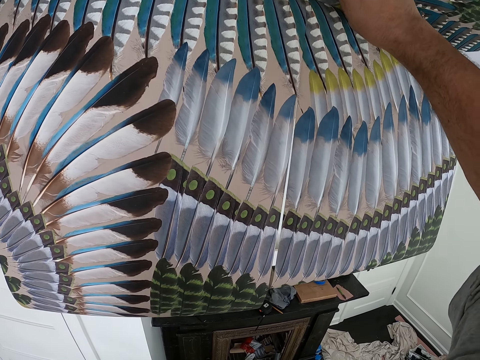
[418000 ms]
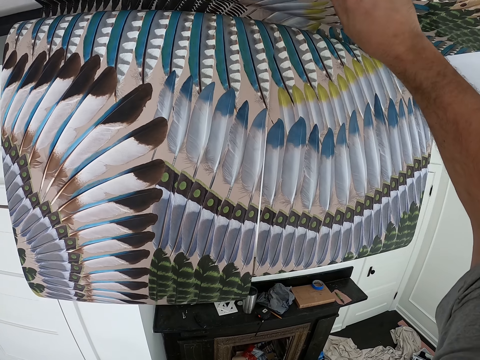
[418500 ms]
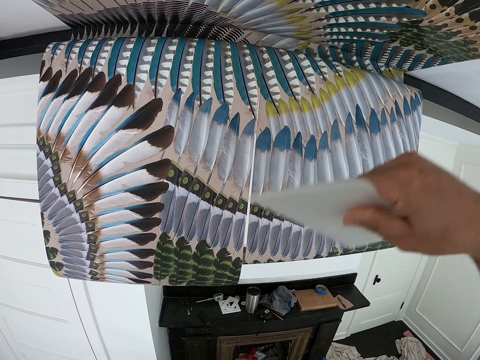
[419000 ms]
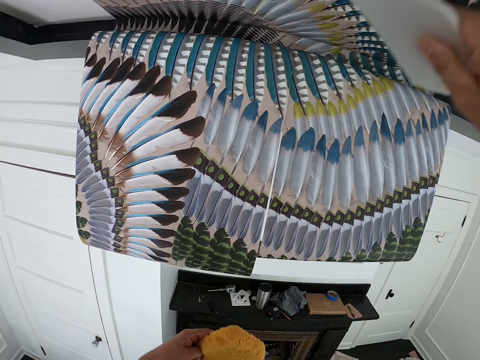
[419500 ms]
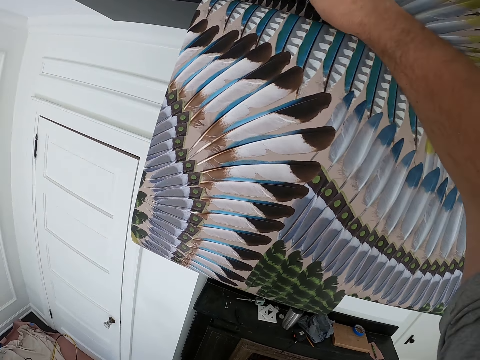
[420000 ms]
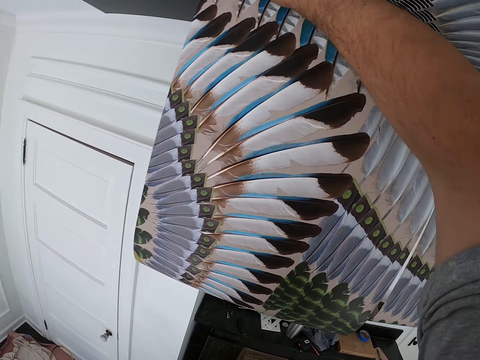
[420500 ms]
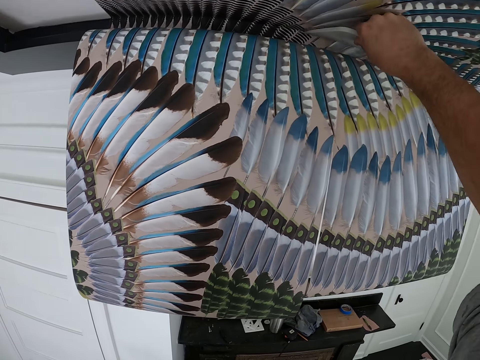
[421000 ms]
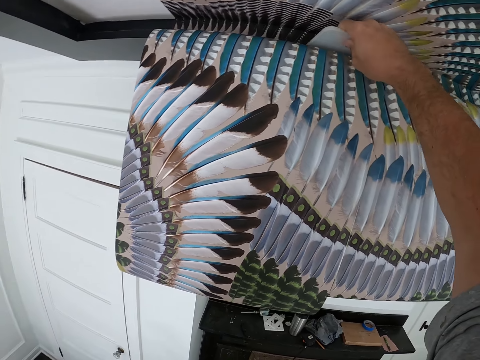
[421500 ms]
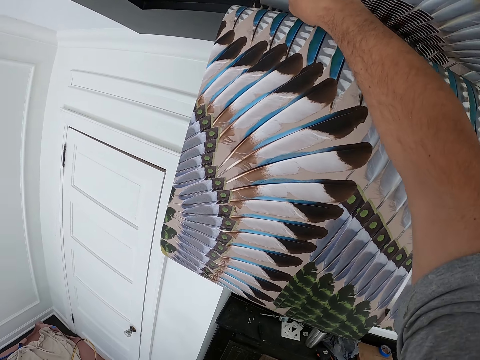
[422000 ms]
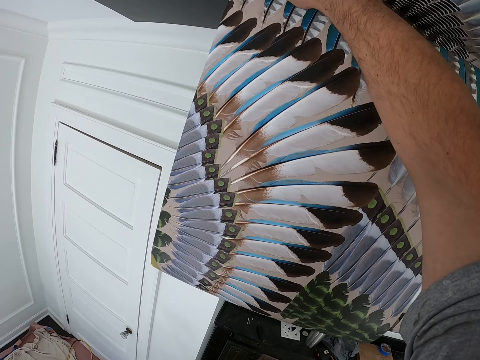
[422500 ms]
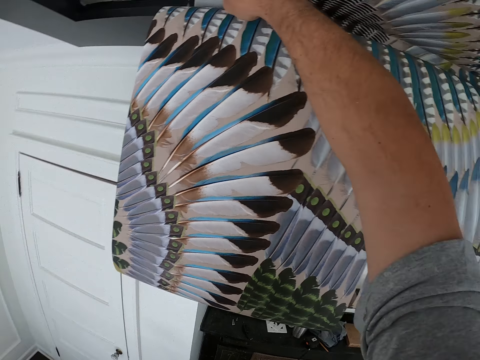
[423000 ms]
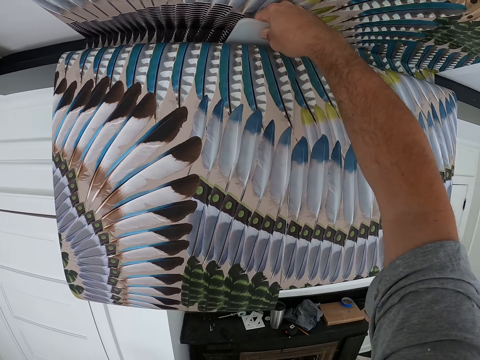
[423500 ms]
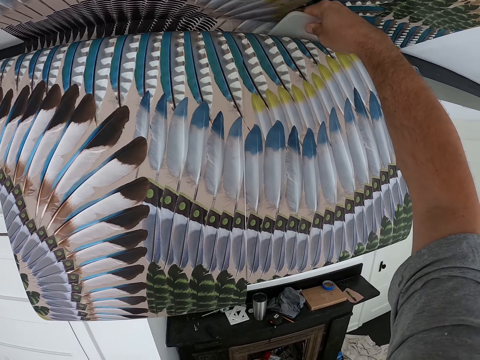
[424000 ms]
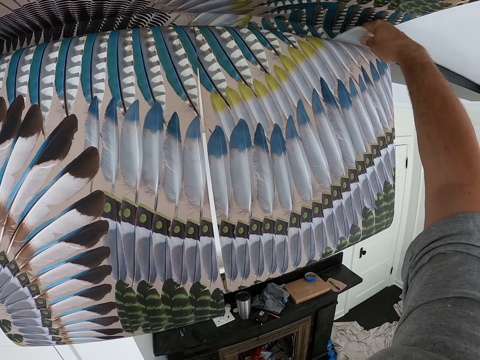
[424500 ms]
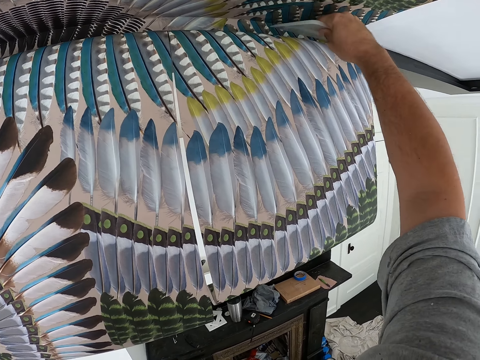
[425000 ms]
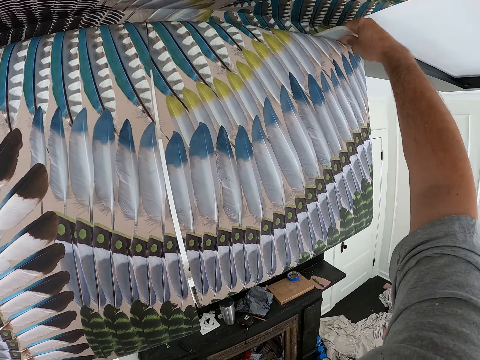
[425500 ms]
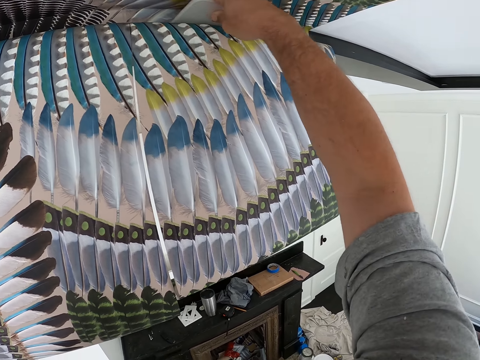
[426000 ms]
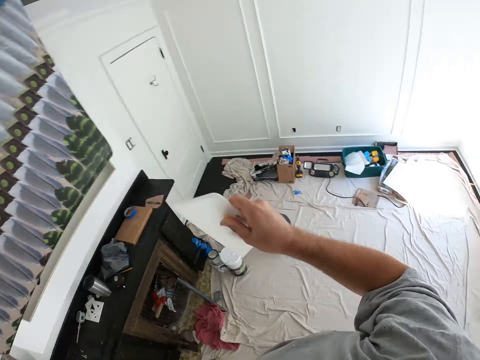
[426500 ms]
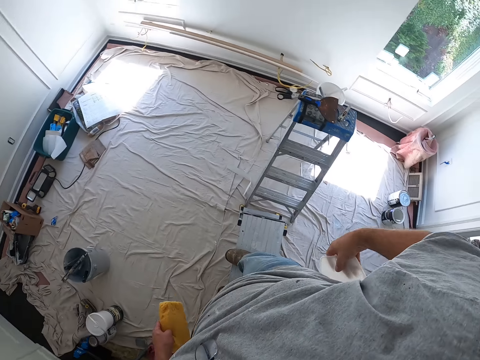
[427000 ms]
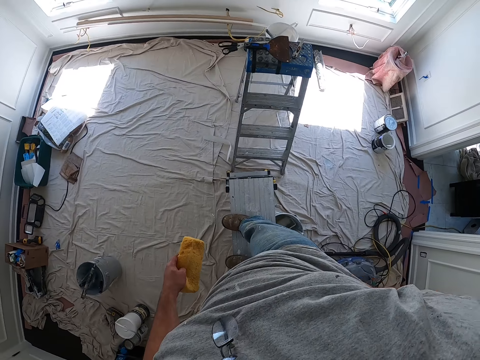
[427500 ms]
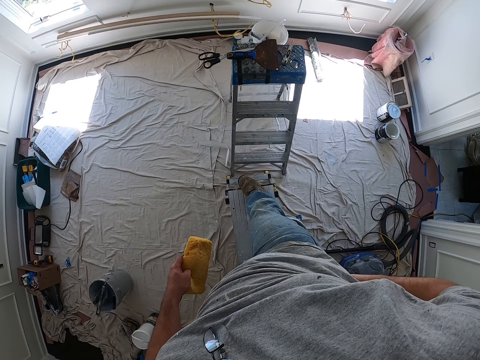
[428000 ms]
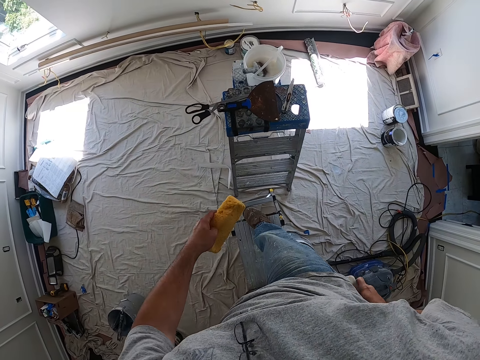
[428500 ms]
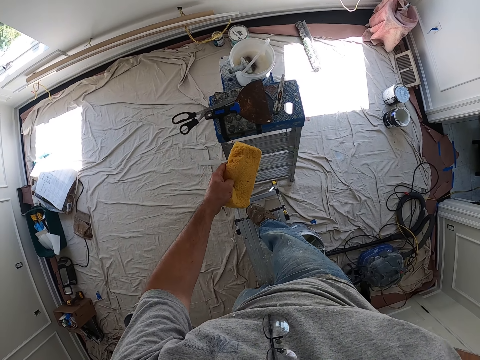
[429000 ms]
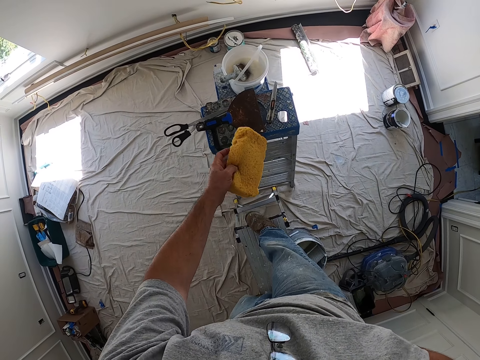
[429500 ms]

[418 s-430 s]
The camera wearer wipes the squeegee with the foam. He pushes the wallpaper further into the ceiling with the squeegee. He fits the wallpaper. He puts the squeegee in his back pocket. He drops the foam on the top of the ladder. He walks on top of the ladder.

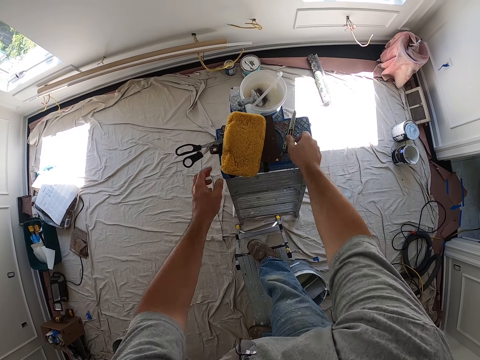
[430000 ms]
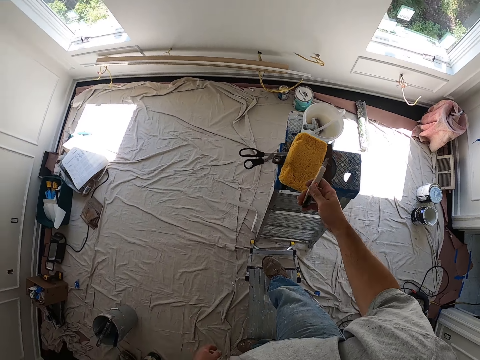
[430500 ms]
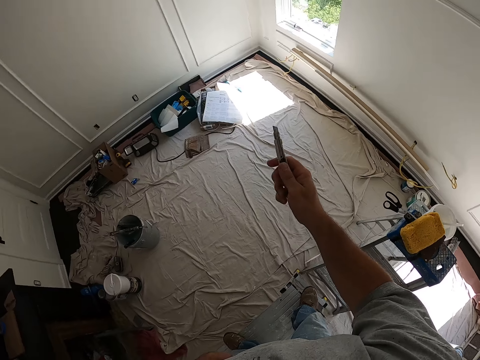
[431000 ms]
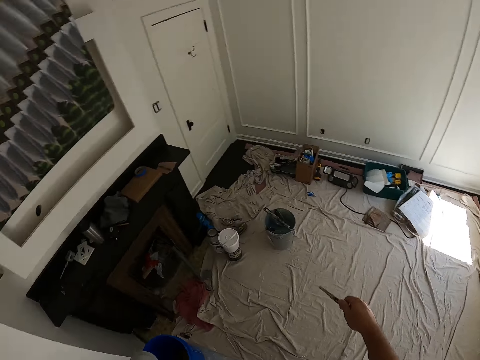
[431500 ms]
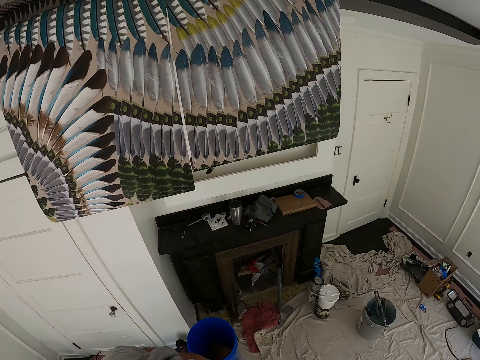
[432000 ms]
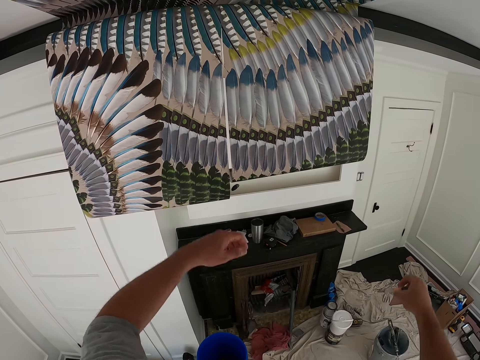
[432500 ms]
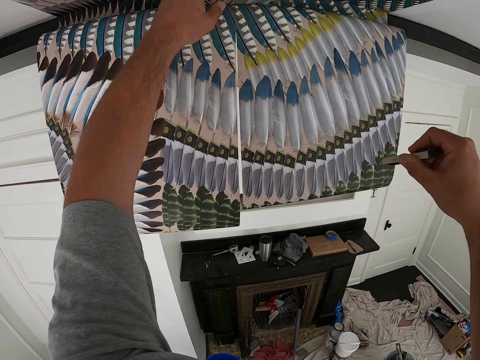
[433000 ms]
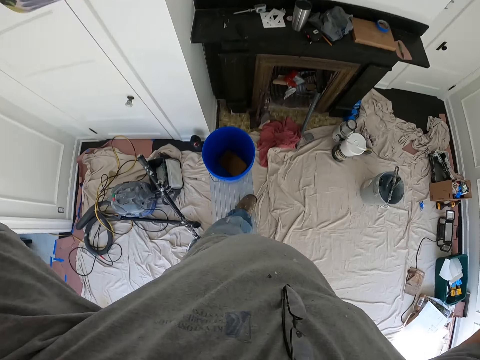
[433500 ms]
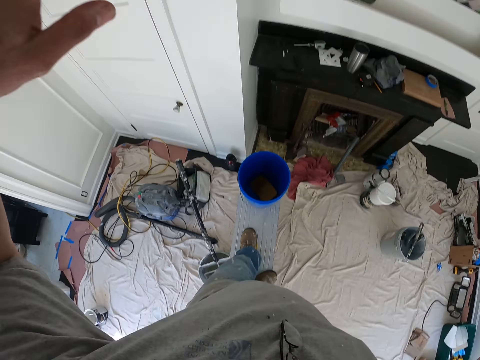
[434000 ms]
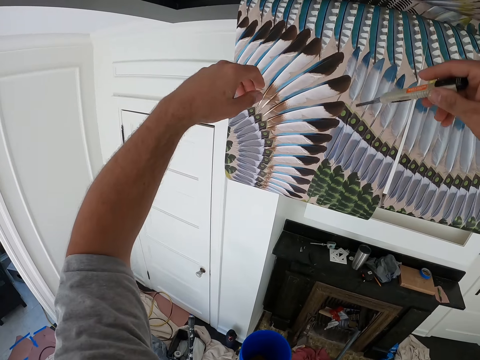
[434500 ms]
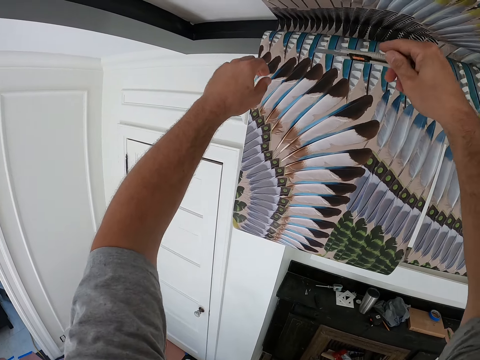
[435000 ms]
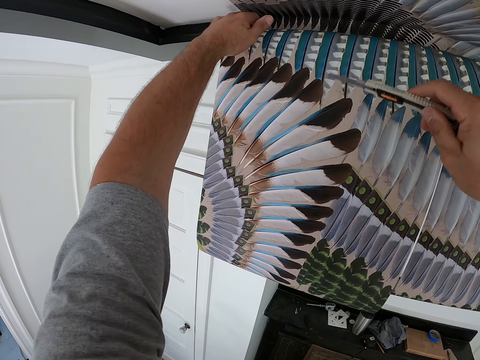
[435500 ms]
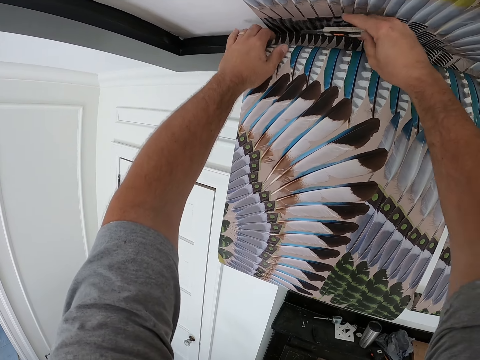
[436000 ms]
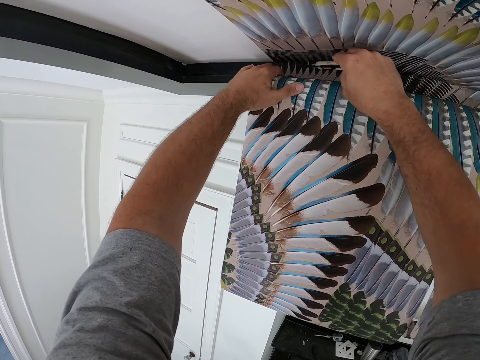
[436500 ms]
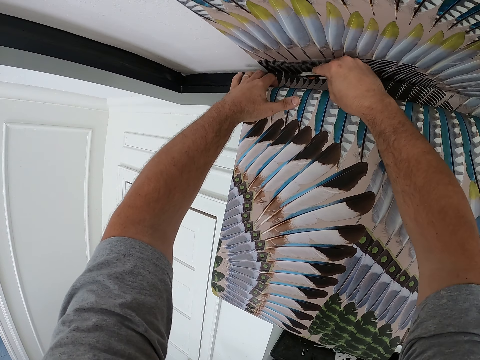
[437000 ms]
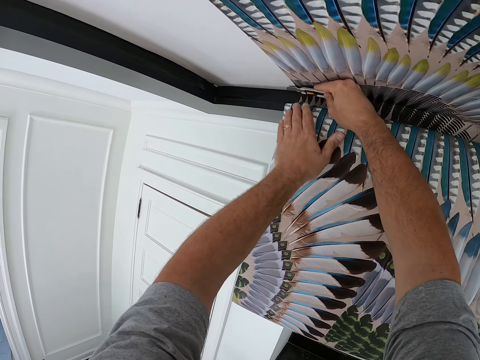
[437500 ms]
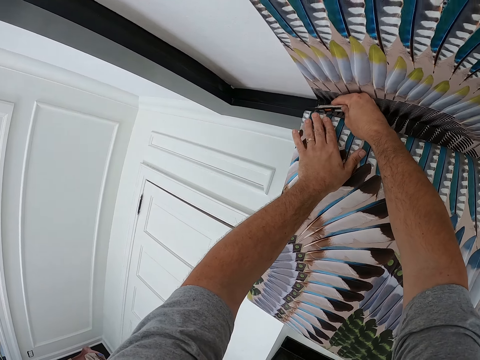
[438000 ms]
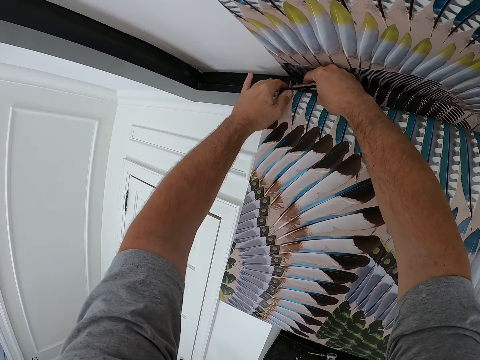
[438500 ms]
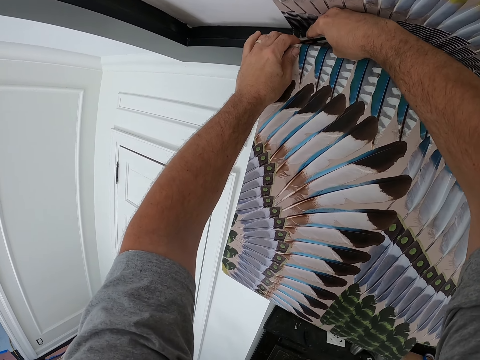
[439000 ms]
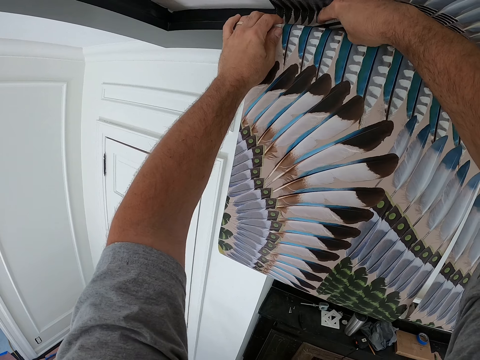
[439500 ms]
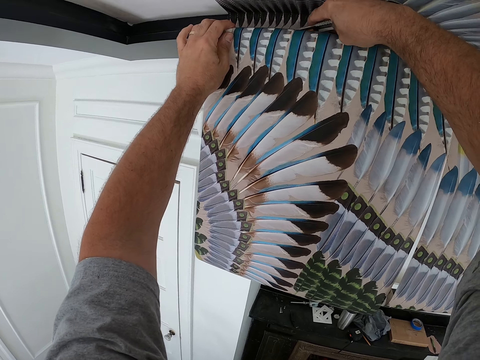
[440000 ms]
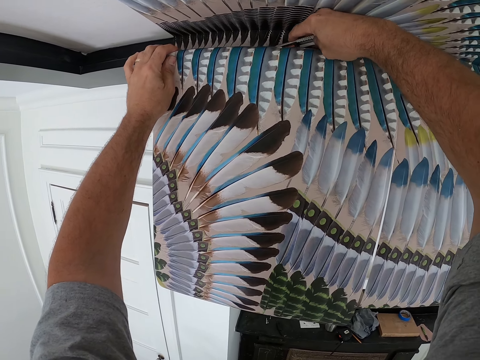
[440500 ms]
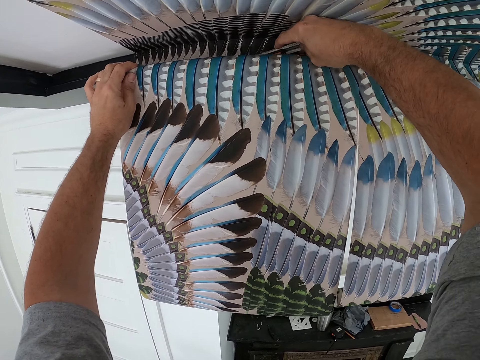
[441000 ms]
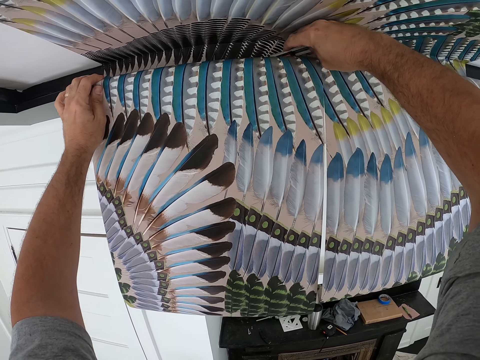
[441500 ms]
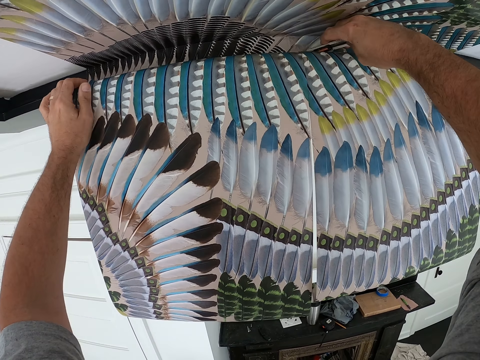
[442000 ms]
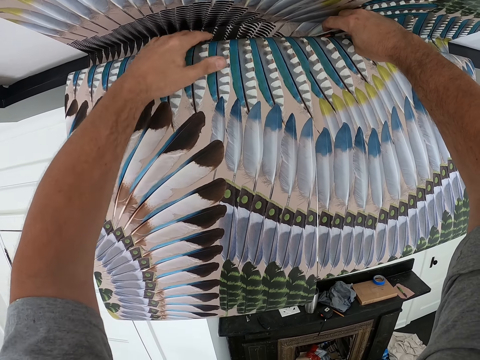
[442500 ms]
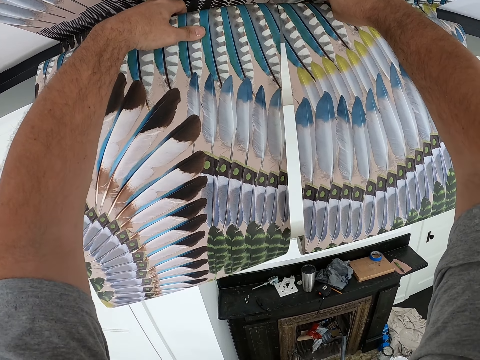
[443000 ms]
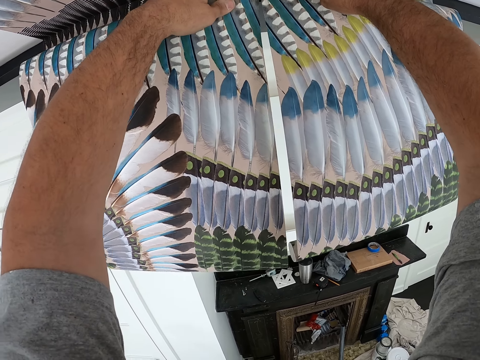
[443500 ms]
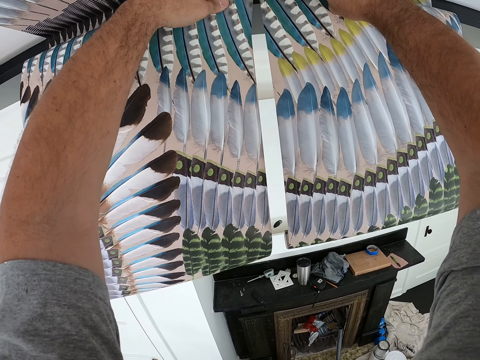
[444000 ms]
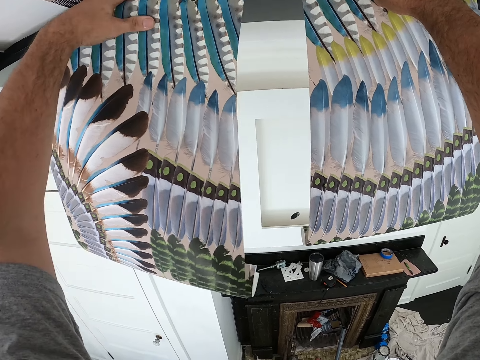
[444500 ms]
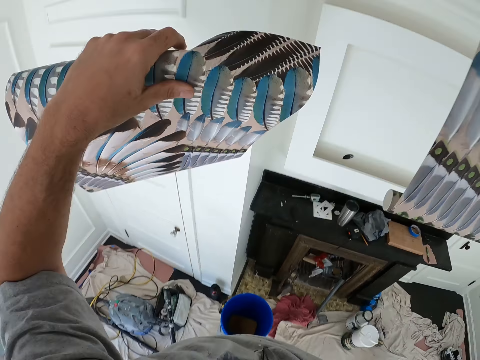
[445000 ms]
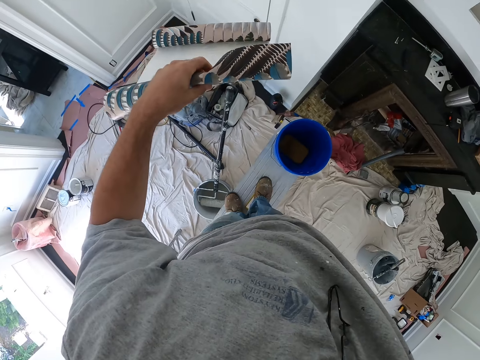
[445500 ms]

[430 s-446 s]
The camera wearer picks up the cutter from the top of the ladder. He raises his hands. He looks in the direction of the blue bucket on the bench. He cuts the wallpaper with the cutter. He drops the wallpaper scrap on the floor.
